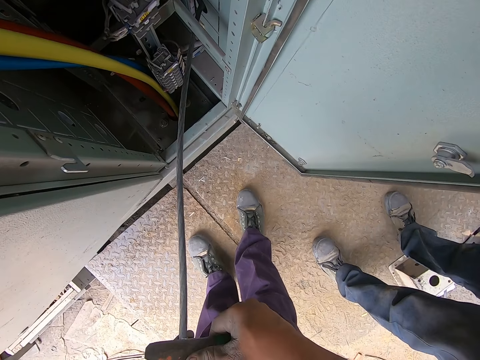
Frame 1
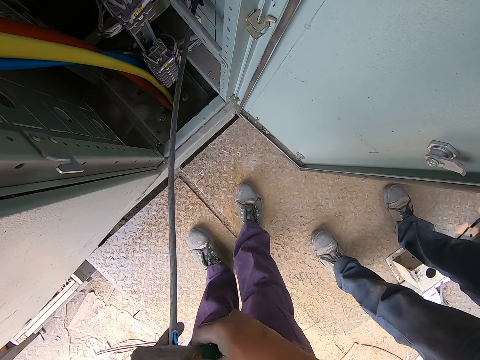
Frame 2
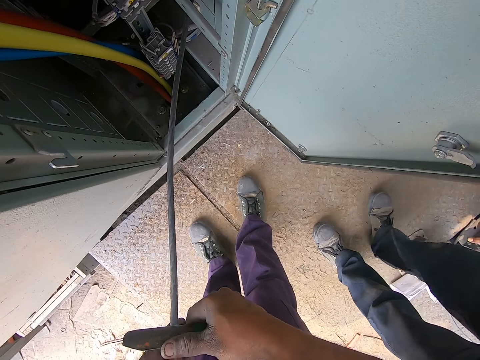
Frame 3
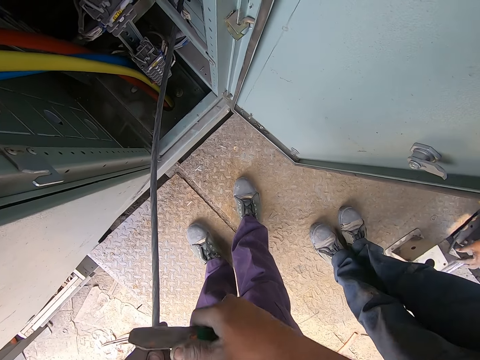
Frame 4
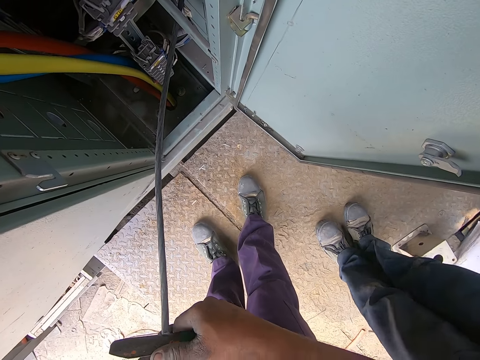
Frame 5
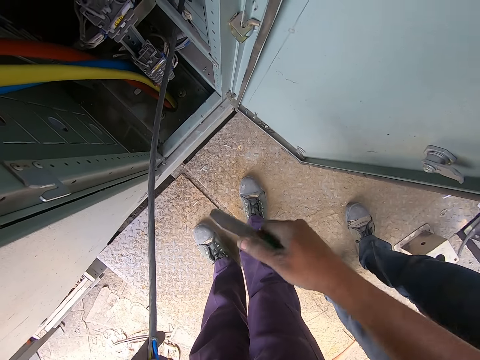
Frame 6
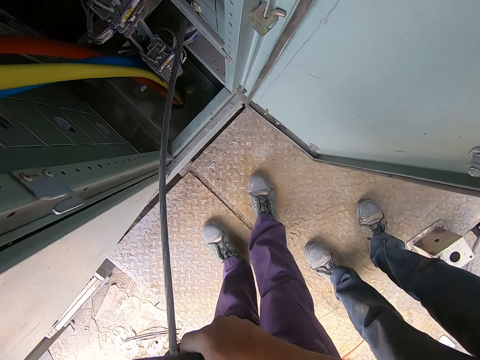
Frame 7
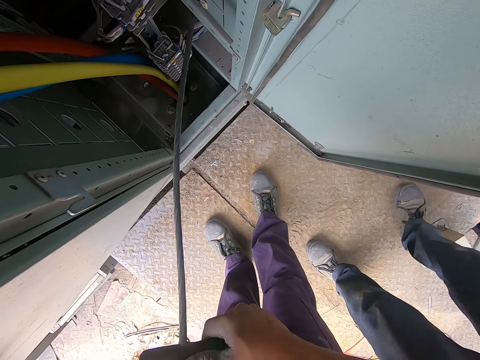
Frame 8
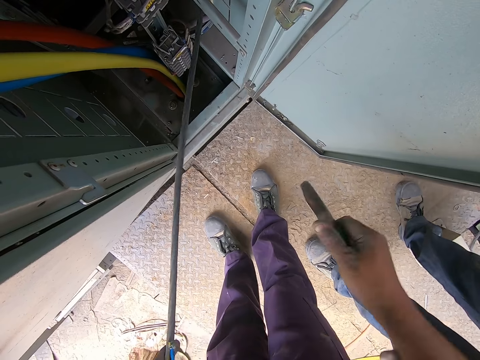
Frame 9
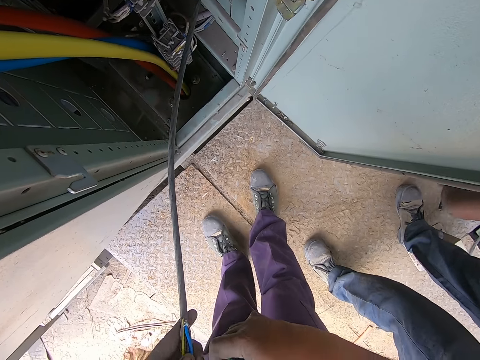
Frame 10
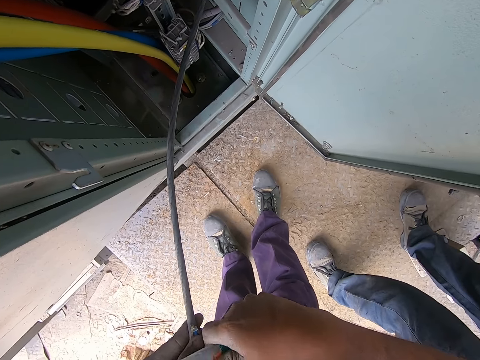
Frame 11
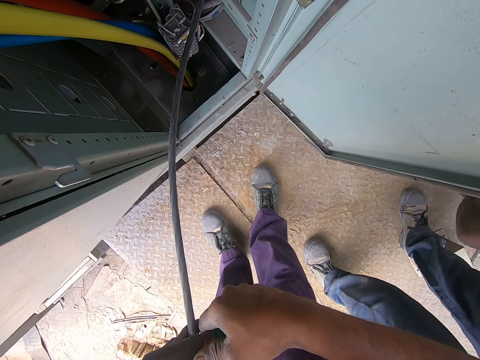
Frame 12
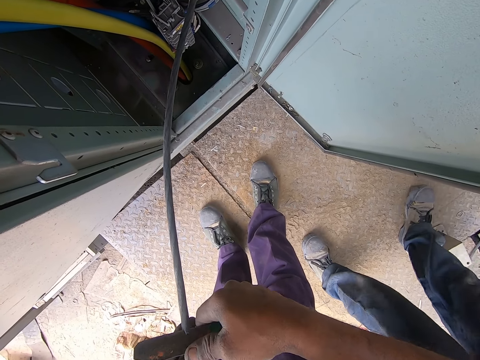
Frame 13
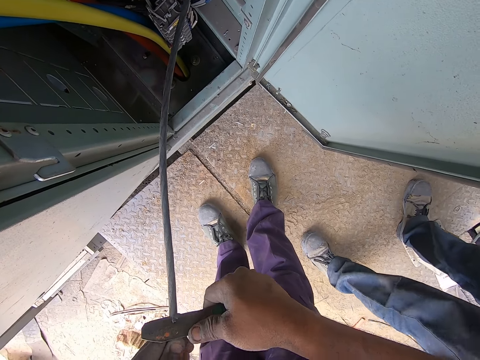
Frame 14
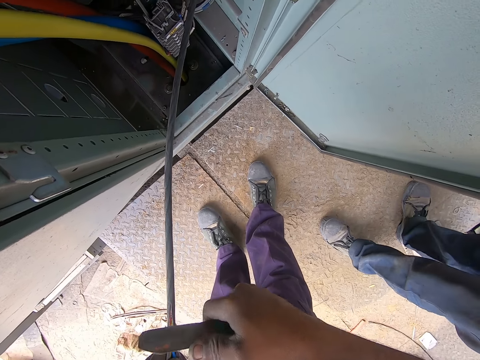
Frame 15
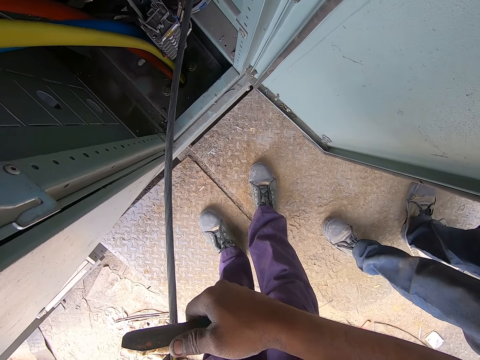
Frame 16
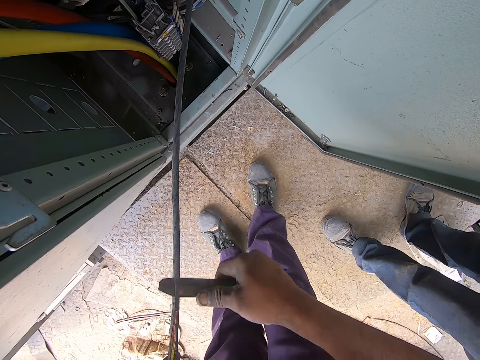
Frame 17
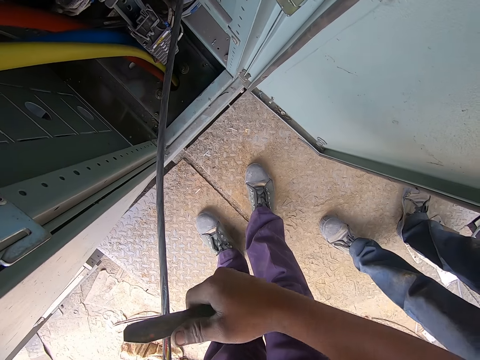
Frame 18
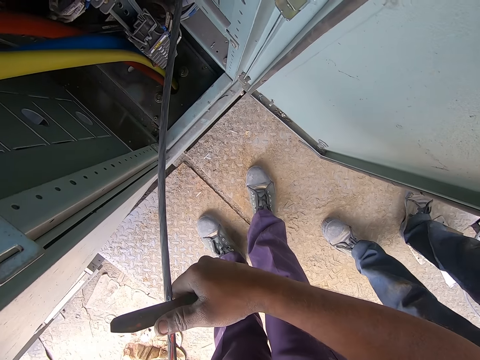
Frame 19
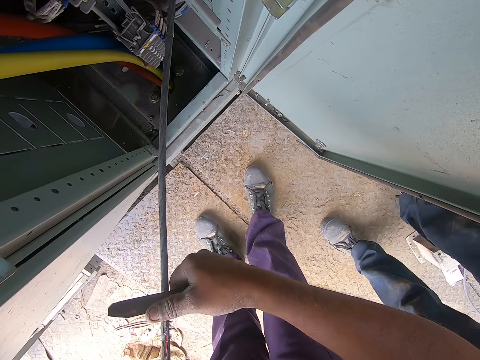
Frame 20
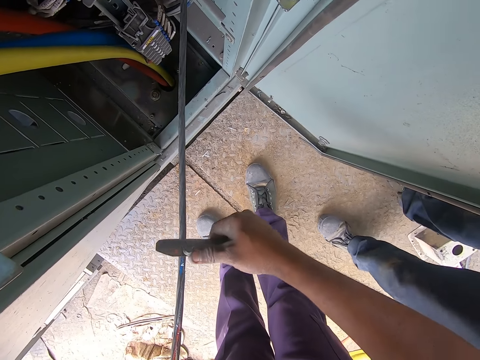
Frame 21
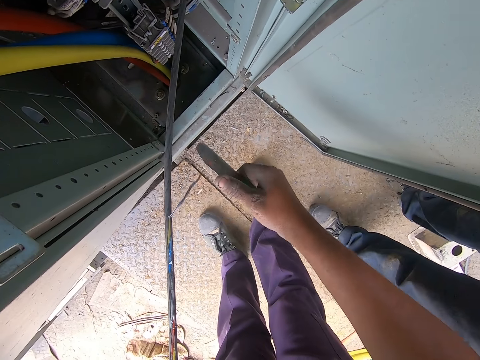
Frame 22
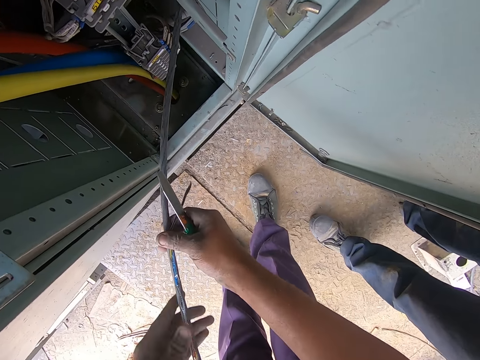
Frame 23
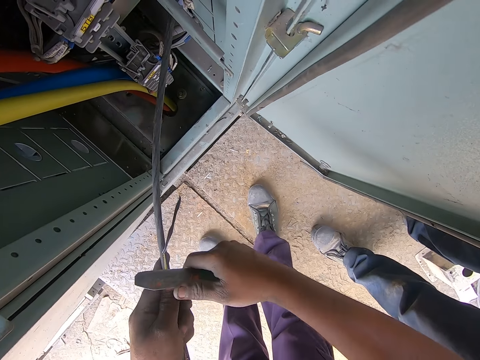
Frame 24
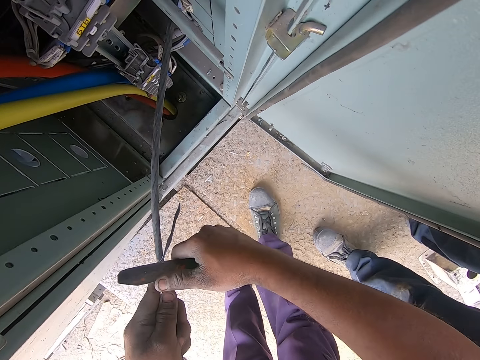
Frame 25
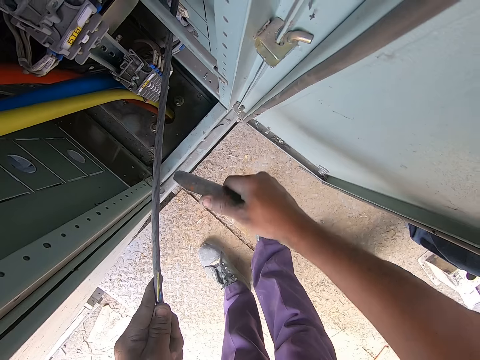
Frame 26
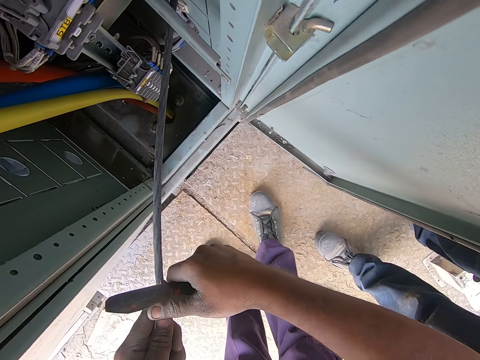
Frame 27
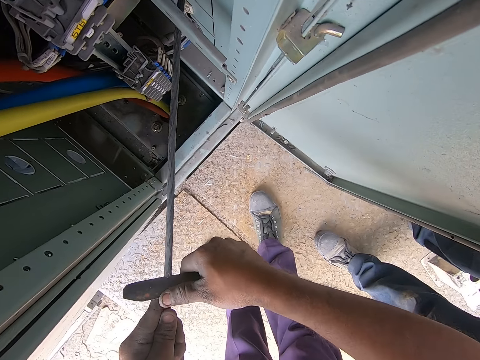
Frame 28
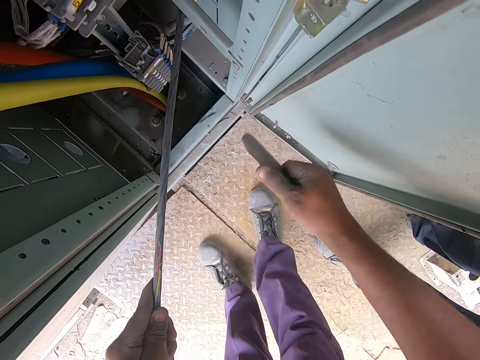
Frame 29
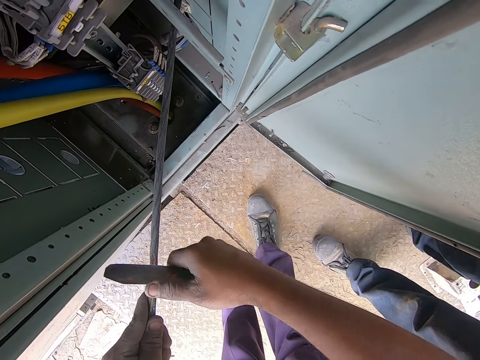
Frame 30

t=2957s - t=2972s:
The camera wearer peels a wire with a knife.

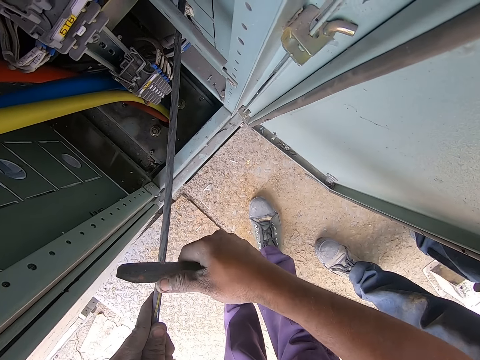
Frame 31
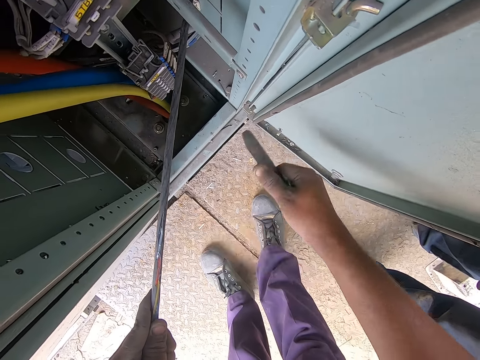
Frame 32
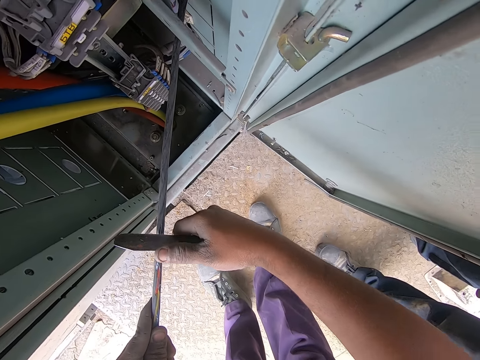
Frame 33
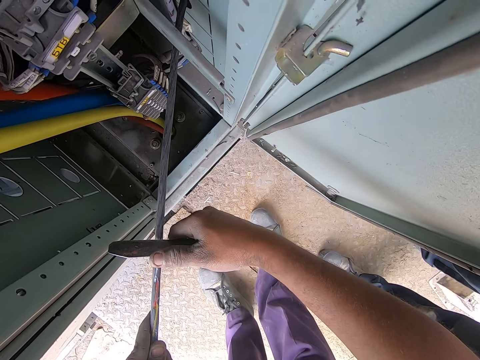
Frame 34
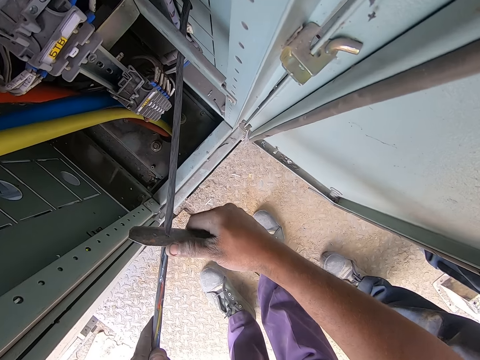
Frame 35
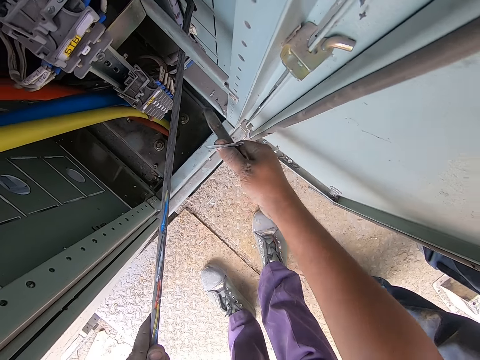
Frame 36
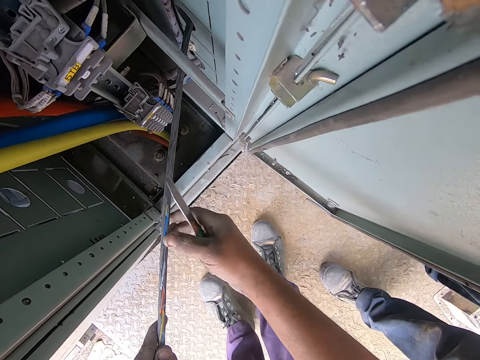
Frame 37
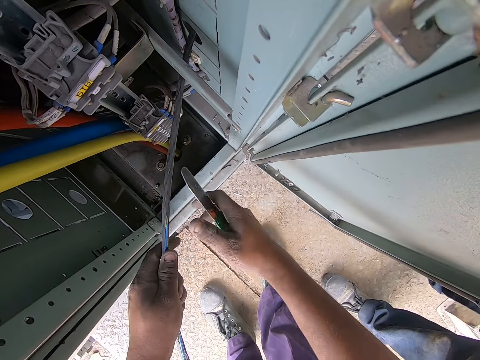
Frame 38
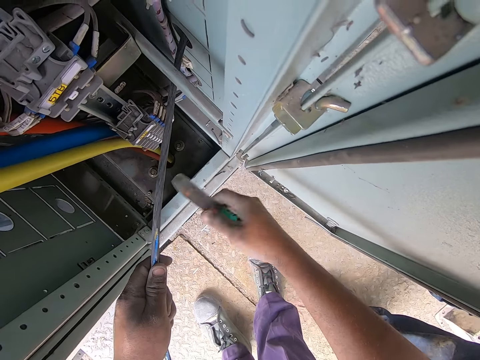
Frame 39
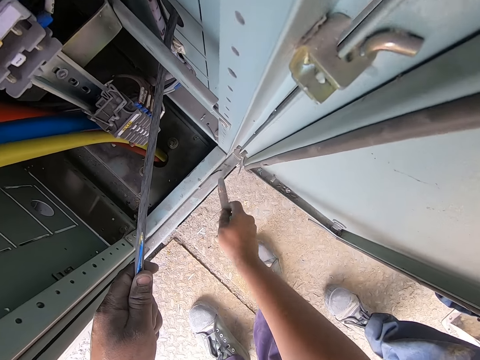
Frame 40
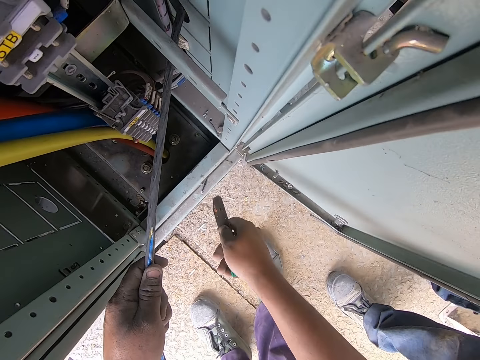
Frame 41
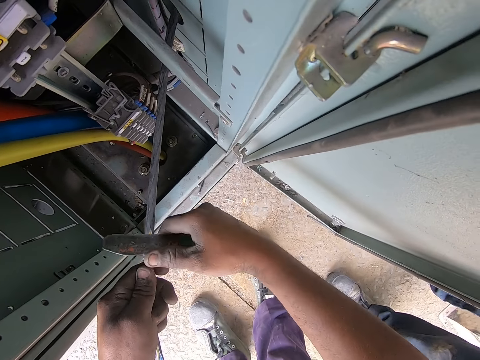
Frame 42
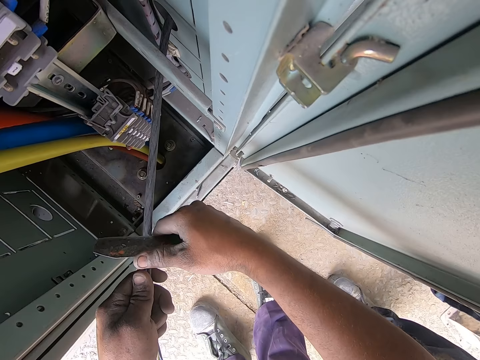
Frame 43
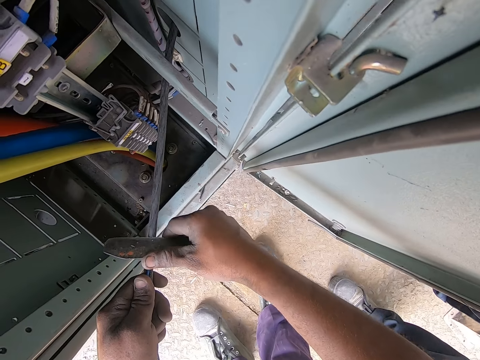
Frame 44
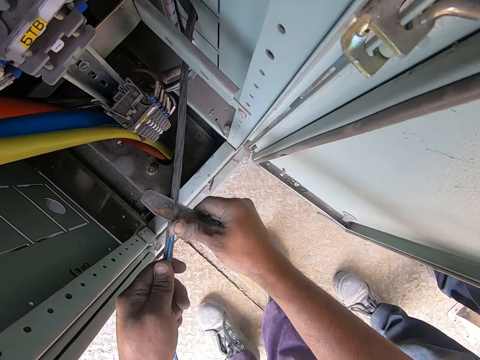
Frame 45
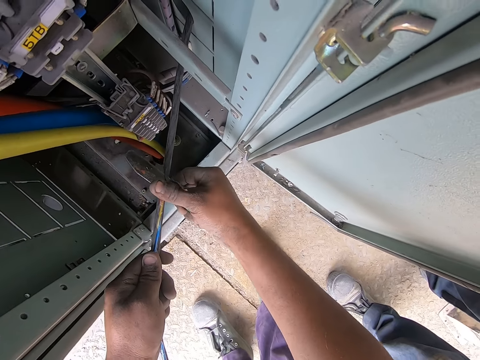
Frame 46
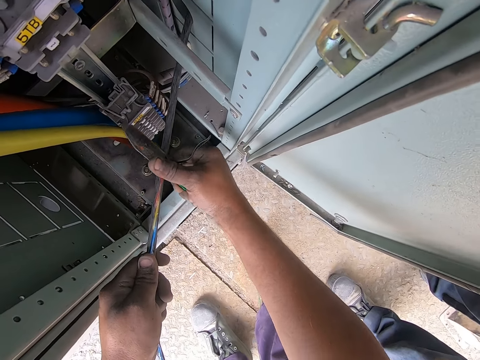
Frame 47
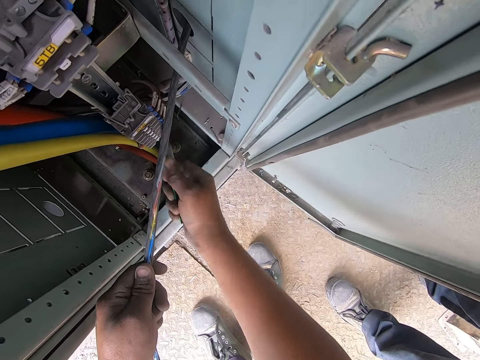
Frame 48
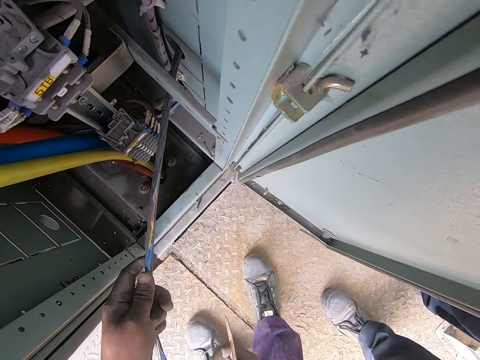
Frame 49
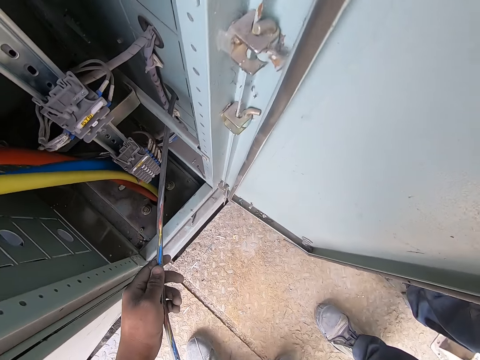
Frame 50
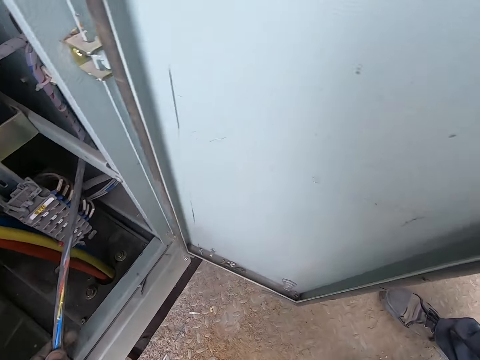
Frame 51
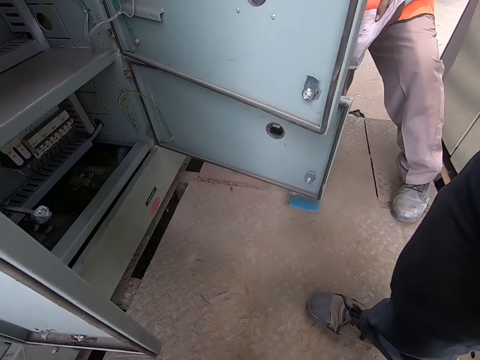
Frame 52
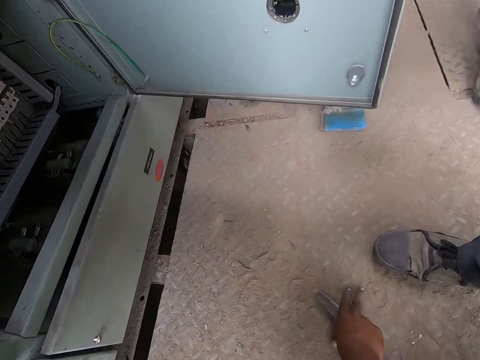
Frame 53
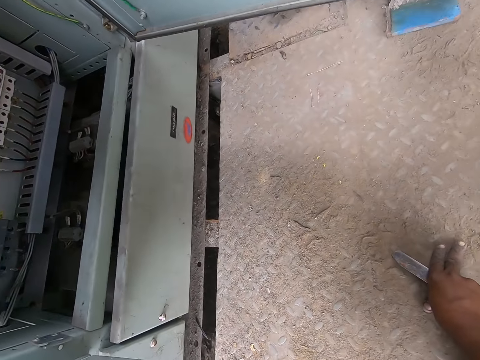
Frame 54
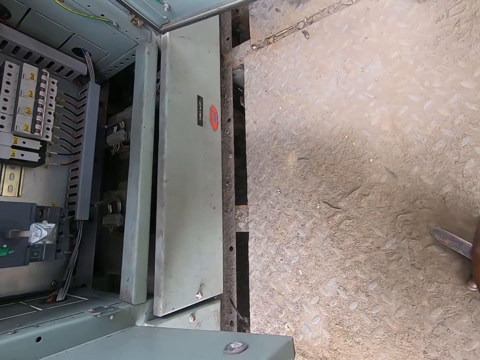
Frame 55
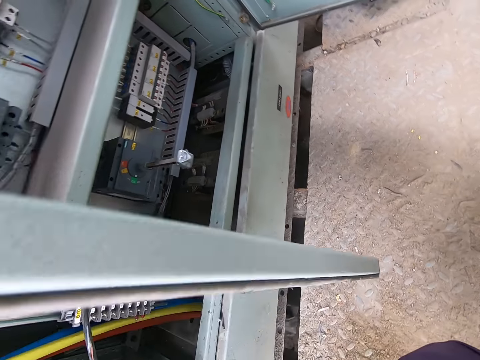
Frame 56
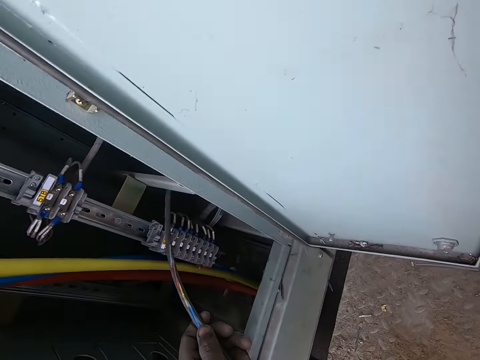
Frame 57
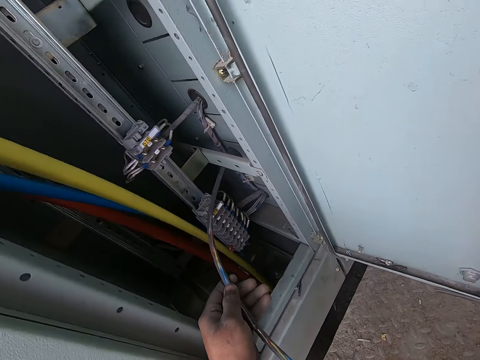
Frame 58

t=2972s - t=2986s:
The camera wearer touches the power box with the knife in his right hand. He cuts the cable with the knife in his right hand. He places his right hand with the knife on the floor. He looks around.
